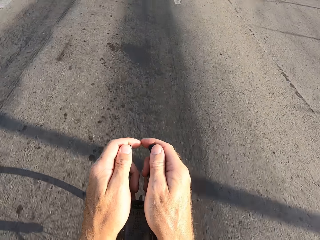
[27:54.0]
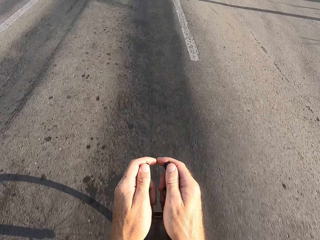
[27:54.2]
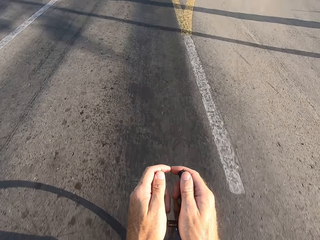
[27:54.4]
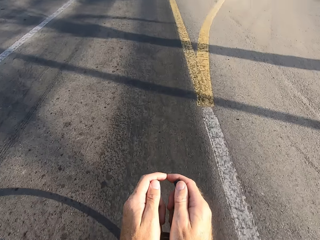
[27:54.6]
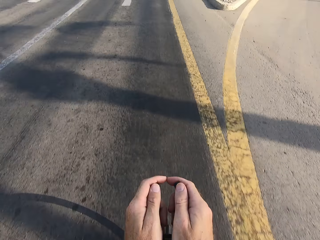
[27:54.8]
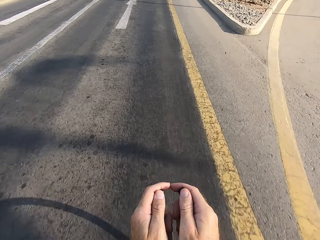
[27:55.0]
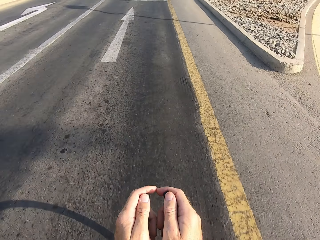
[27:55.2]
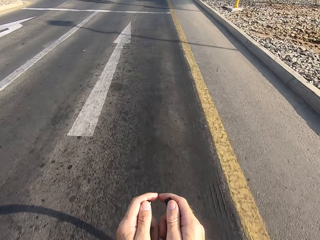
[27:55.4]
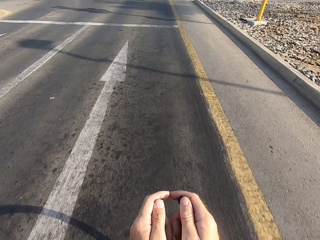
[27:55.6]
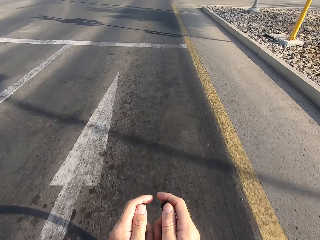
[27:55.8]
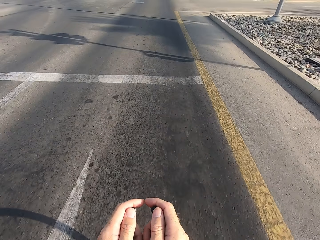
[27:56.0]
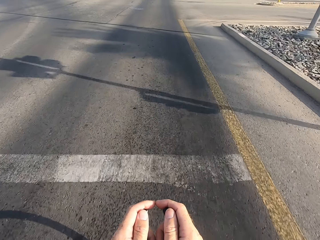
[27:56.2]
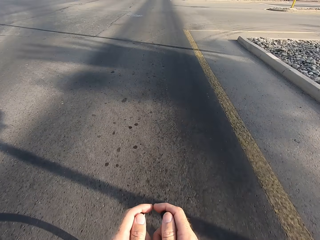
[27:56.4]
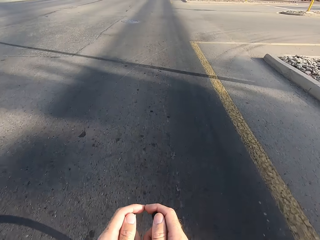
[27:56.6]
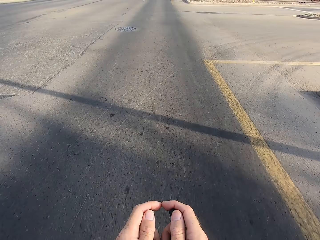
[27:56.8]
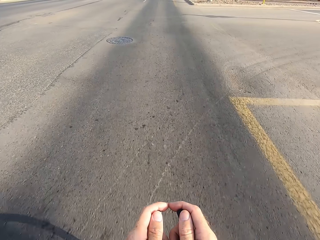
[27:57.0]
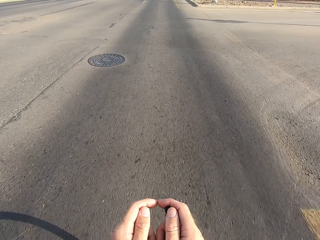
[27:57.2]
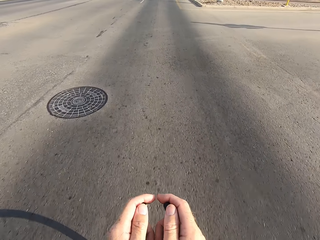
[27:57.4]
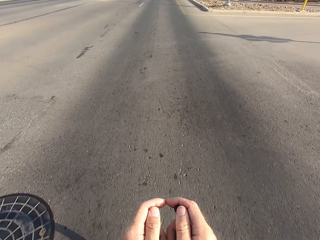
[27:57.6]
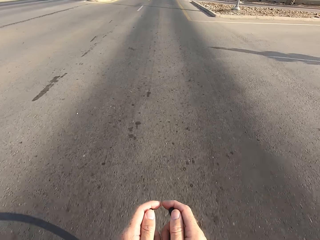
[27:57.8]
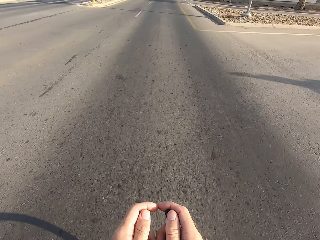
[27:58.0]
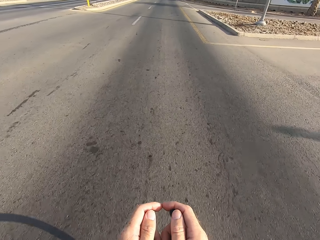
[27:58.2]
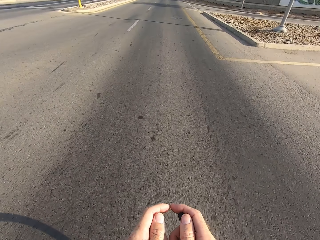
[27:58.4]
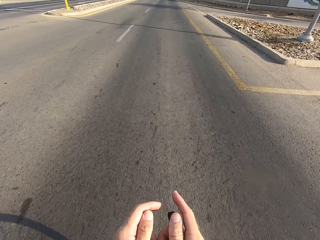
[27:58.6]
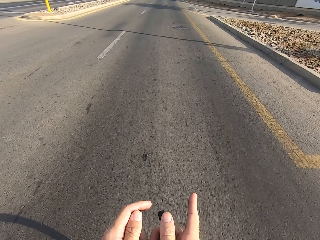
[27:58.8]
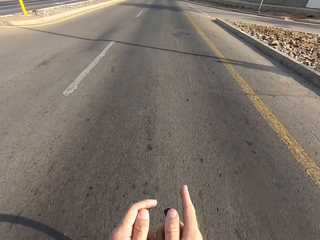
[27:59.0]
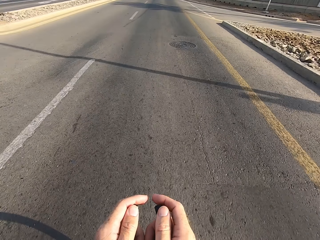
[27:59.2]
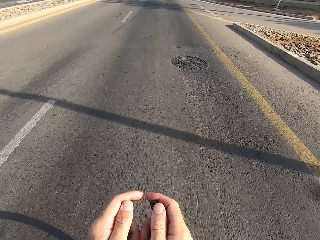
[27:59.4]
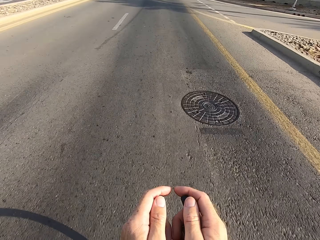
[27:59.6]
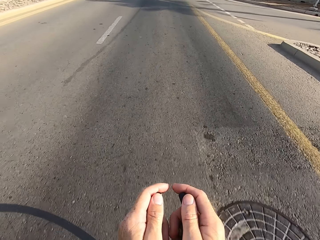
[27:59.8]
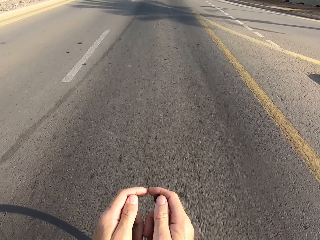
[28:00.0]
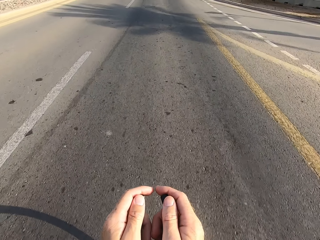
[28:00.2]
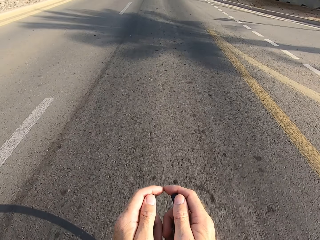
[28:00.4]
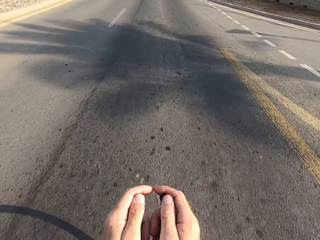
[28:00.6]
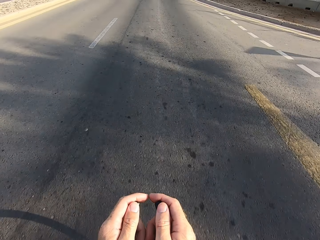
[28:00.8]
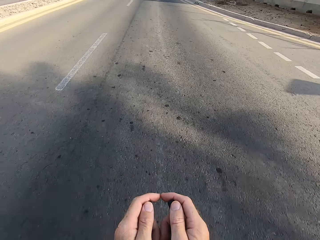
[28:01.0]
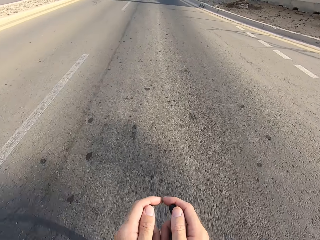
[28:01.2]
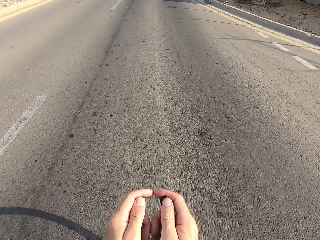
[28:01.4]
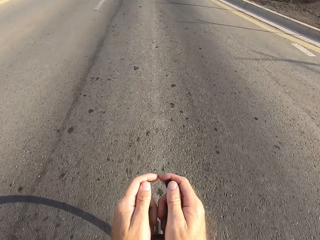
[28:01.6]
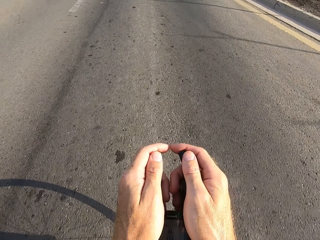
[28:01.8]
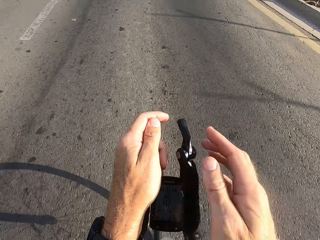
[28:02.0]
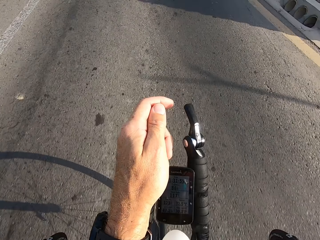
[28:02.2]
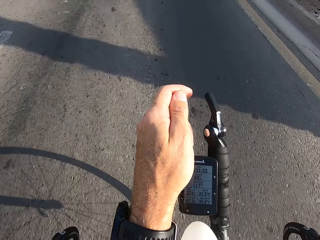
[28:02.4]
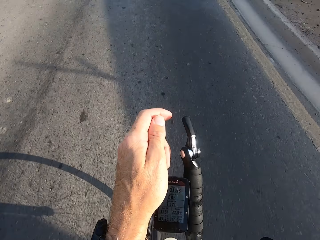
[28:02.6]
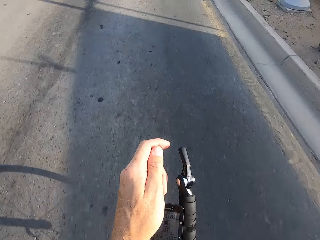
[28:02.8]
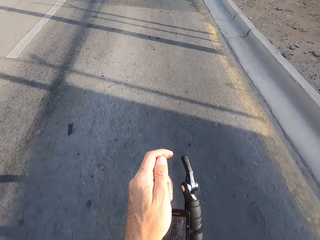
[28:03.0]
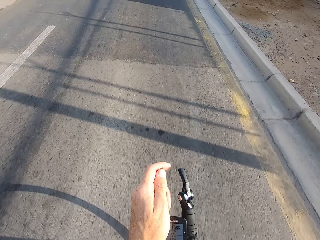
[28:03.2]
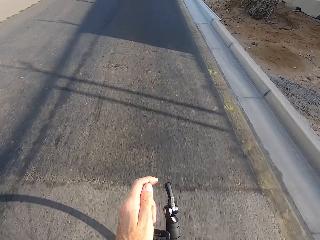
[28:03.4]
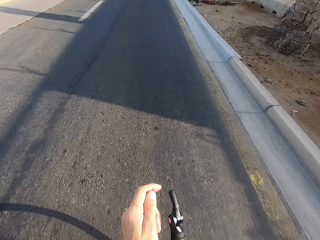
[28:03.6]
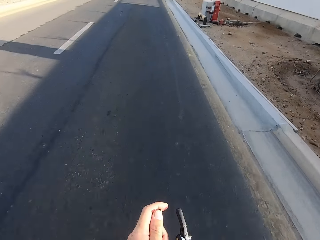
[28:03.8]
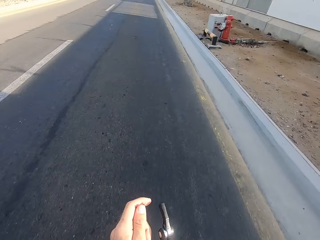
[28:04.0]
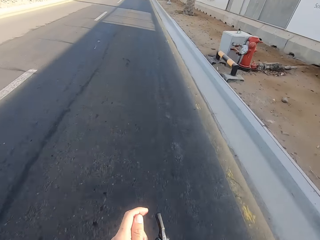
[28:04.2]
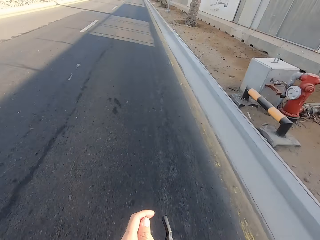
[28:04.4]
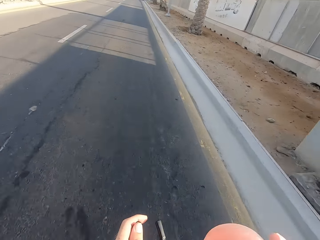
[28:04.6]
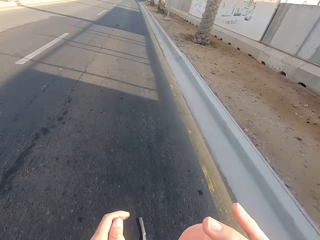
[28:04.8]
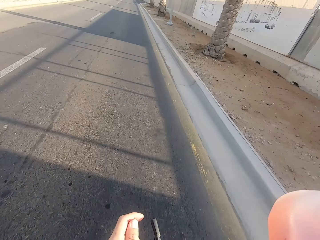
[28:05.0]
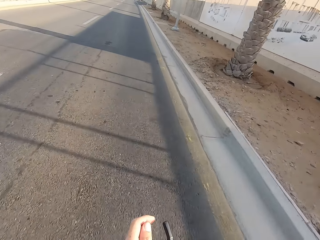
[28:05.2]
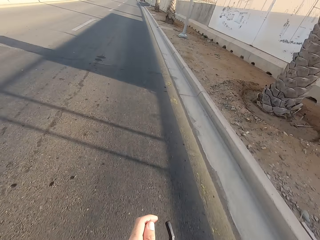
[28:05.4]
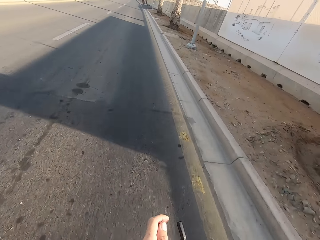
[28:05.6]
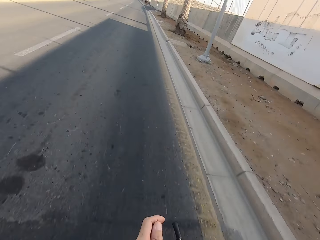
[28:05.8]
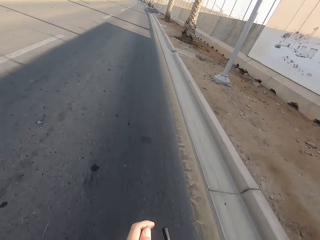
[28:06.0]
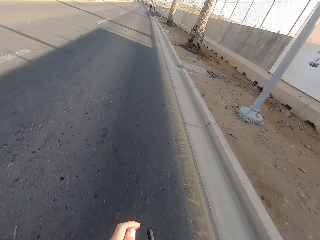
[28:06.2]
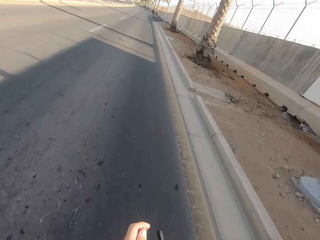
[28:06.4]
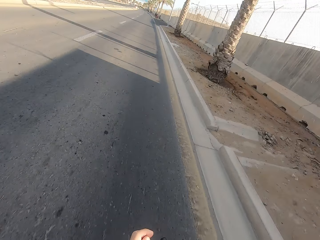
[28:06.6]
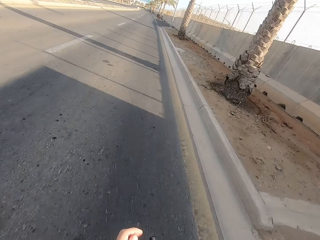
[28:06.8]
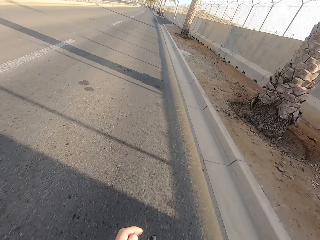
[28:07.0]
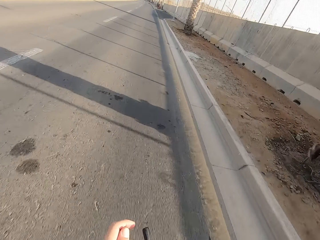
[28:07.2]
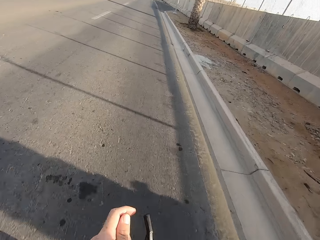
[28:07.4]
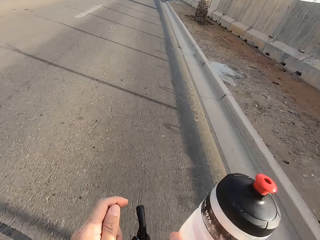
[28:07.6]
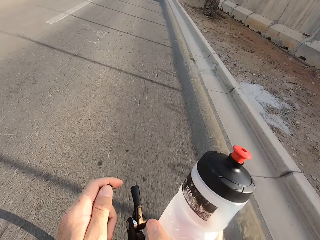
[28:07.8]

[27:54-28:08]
The camera wearer swings the left hand finger. They cycle the bicycle. They swing the right hand. They touch something. They swing the right hand. They touch something. They adjust the camera.

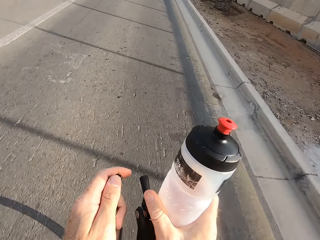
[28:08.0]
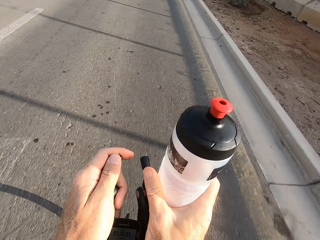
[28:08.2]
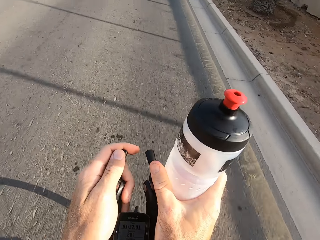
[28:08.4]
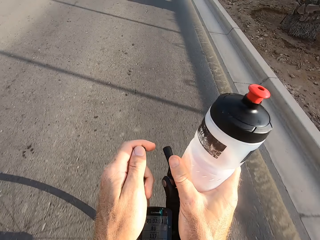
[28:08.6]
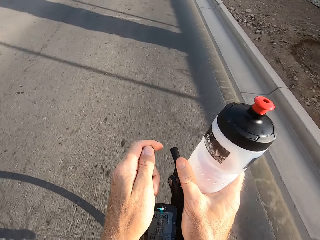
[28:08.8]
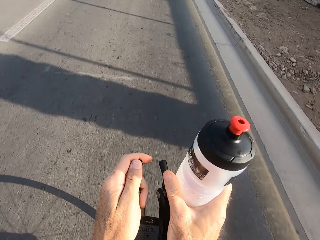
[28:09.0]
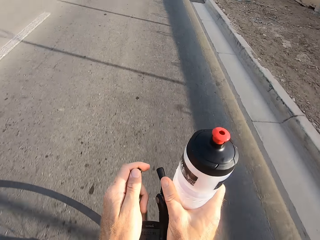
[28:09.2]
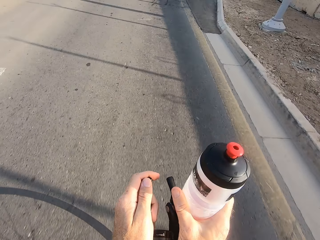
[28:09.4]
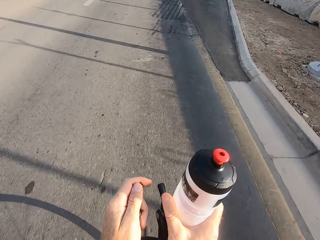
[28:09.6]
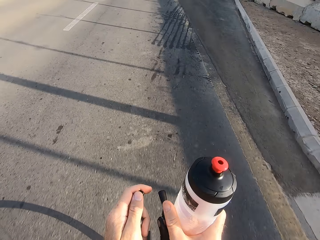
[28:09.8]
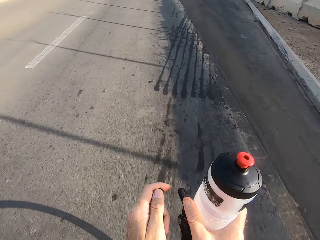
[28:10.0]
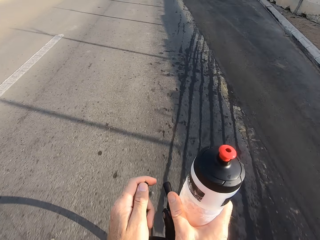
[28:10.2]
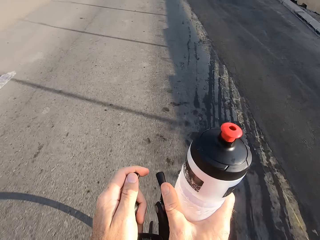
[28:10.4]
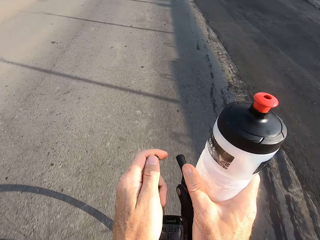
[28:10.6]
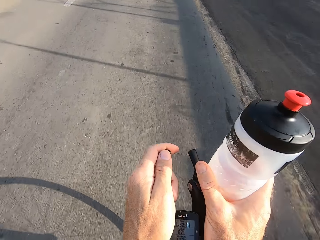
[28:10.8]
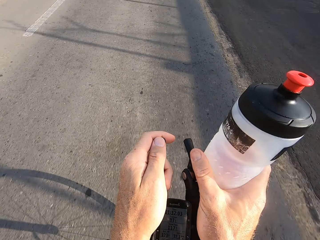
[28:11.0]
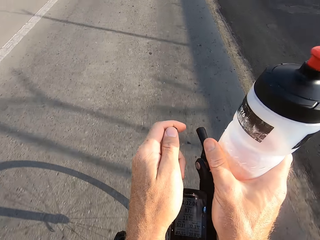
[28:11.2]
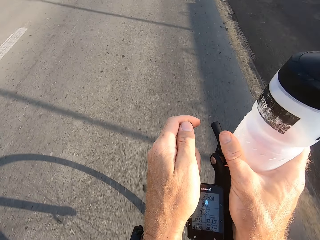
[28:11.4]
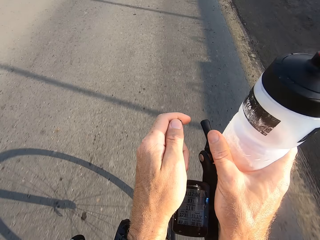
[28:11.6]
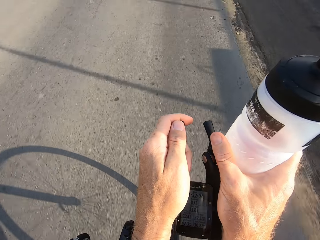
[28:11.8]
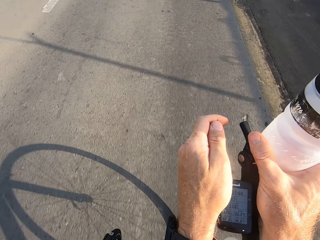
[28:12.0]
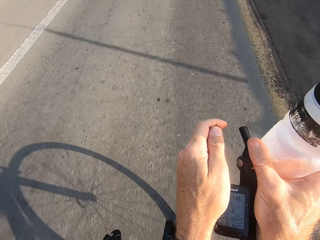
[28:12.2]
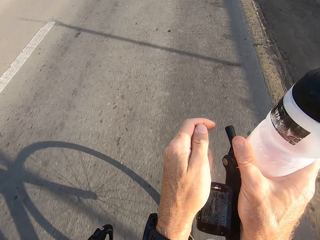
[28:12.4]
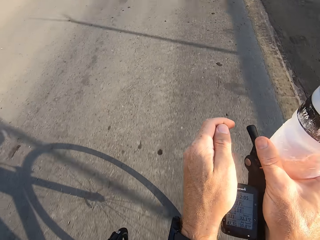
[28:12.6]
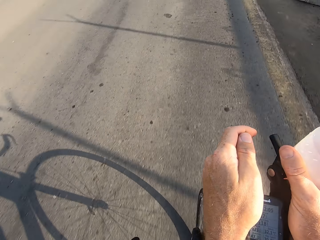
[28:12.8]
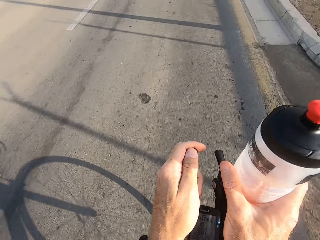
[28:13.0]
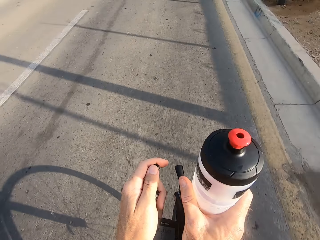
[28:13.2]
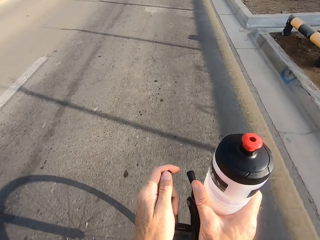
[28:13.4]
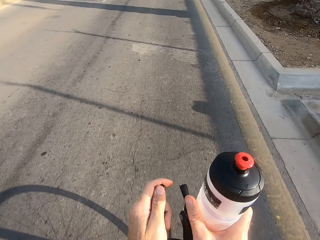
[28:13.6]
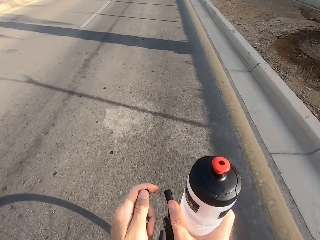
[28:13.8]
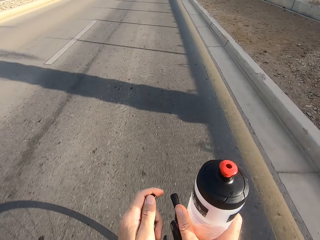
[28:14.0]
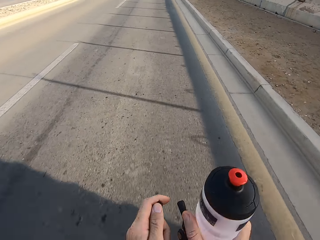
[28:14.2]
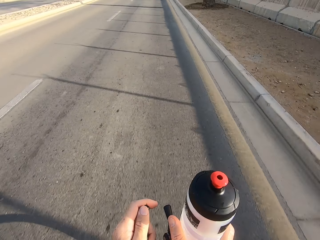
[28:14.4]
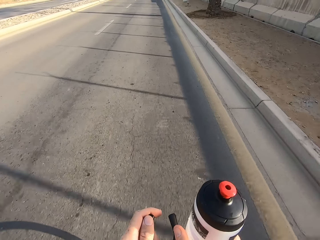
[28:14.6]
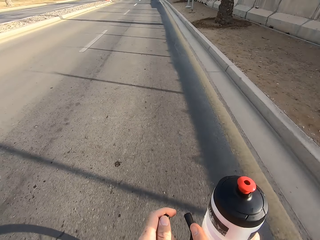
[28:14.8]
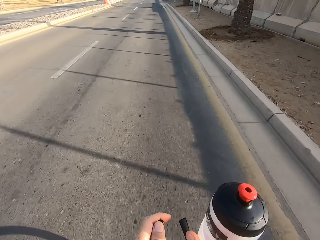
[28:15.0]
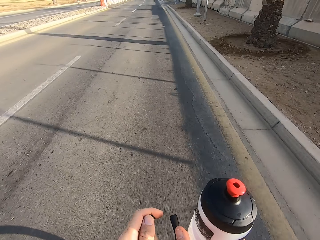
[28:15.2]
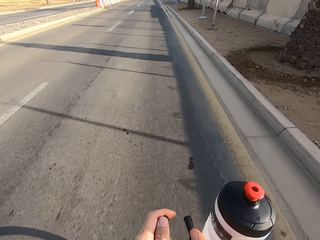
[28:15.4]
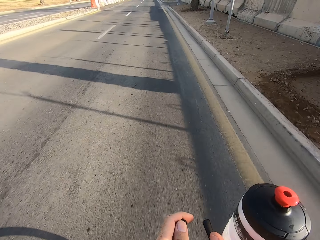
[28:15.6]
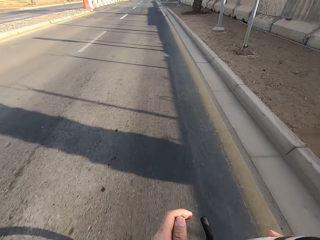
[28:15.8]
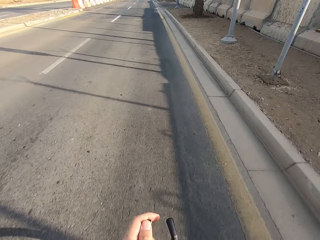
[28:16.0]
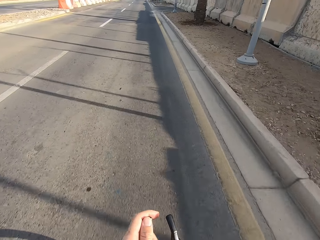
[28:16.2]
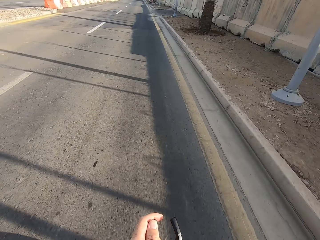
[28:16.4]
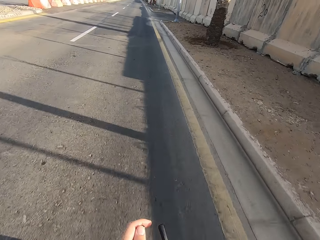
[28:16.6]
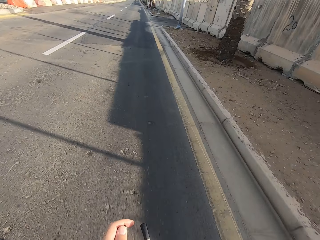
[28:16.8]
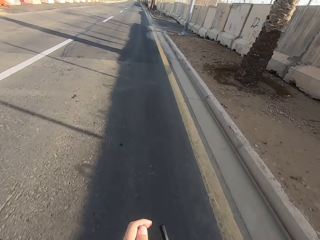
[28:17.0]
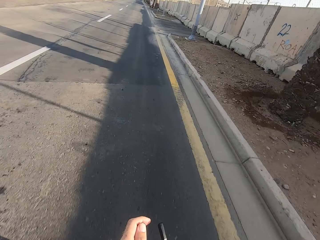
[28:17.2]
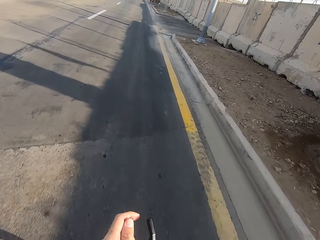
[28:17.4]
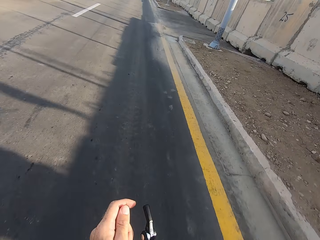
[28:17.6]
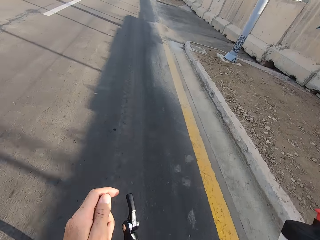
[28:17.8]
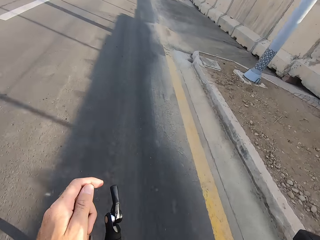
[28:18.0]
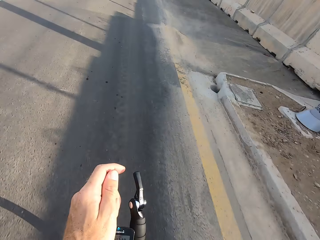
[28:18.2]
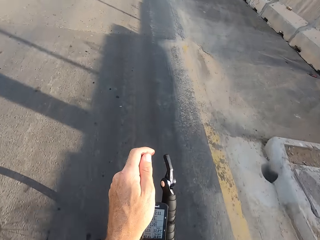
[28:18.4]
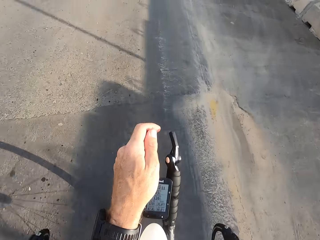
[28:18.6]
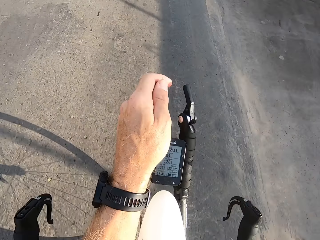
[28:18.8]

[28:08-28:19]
The camera wearer swings the hand that is holding a water bottle. They hold the water bottle. They hold the bike rest handlebar. They ride the bicycle down the road. They swing the right hand. They put the water bottle to something.
